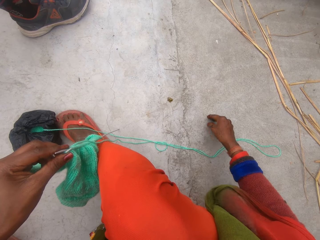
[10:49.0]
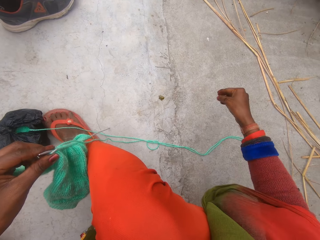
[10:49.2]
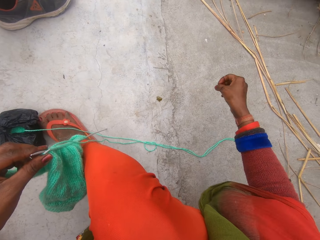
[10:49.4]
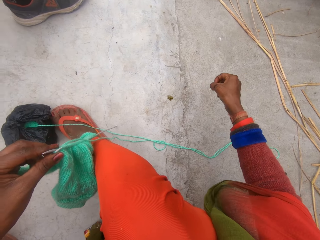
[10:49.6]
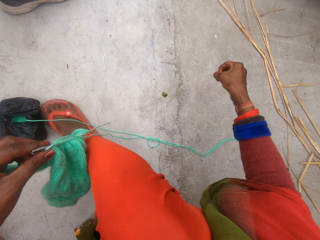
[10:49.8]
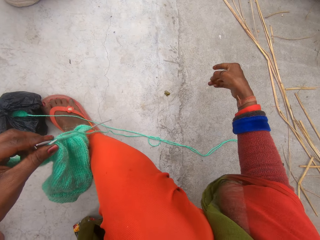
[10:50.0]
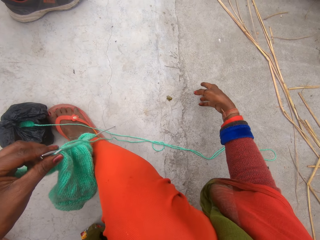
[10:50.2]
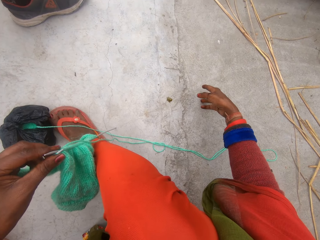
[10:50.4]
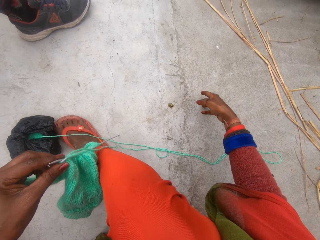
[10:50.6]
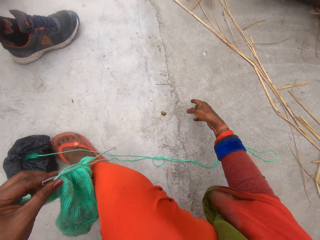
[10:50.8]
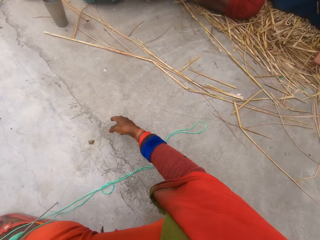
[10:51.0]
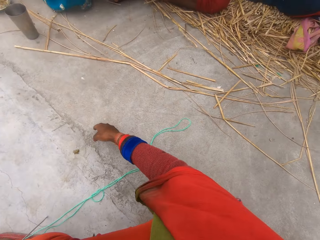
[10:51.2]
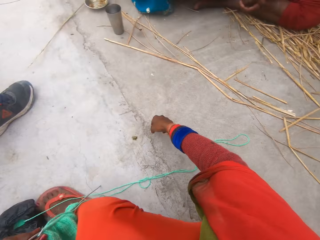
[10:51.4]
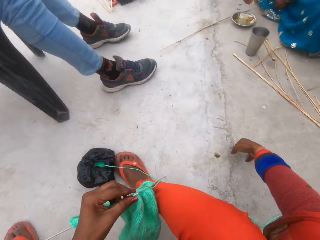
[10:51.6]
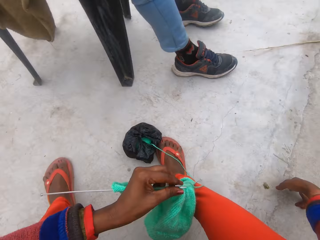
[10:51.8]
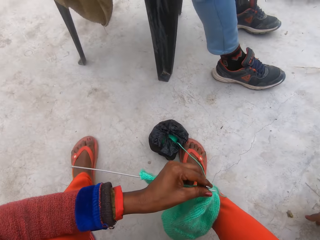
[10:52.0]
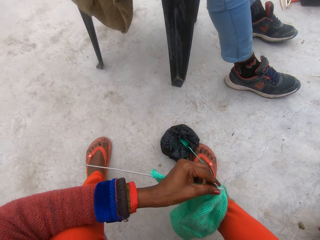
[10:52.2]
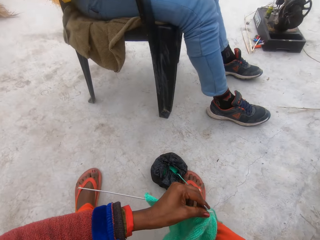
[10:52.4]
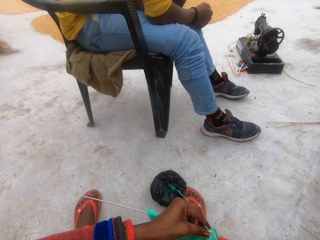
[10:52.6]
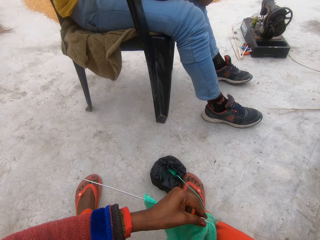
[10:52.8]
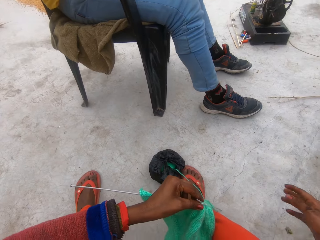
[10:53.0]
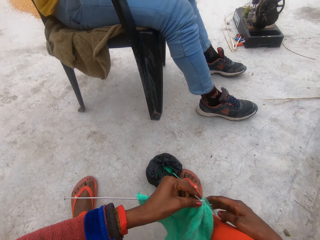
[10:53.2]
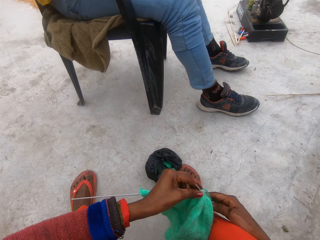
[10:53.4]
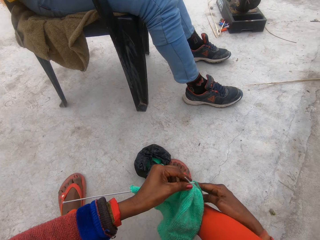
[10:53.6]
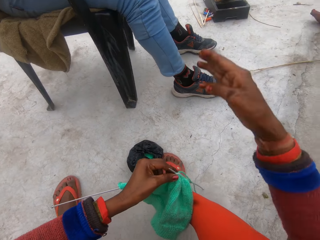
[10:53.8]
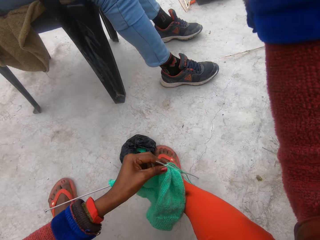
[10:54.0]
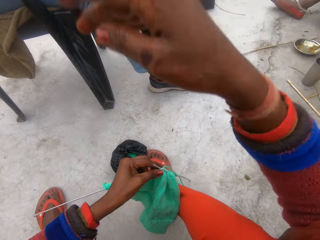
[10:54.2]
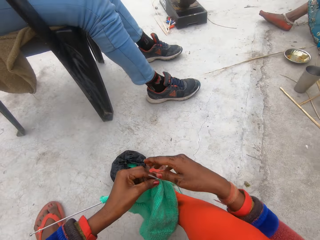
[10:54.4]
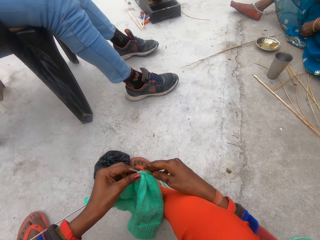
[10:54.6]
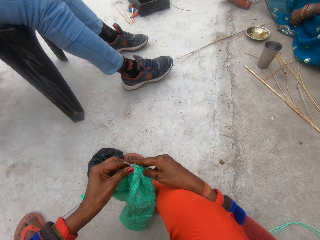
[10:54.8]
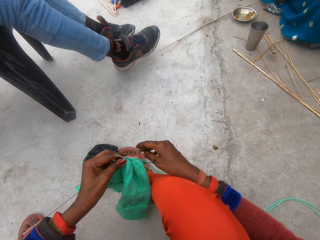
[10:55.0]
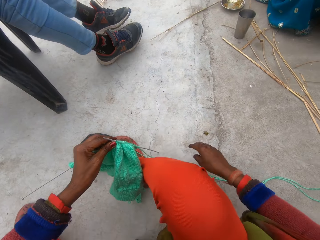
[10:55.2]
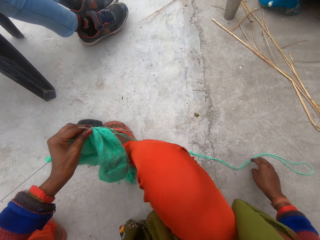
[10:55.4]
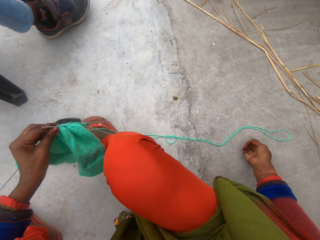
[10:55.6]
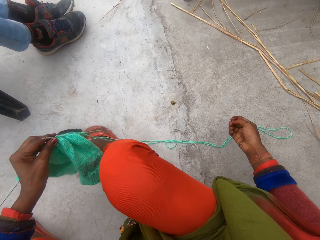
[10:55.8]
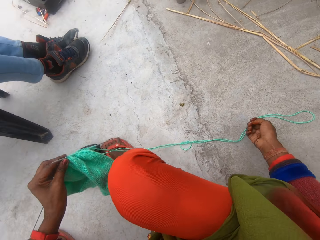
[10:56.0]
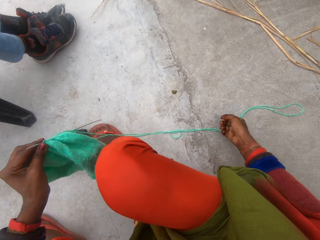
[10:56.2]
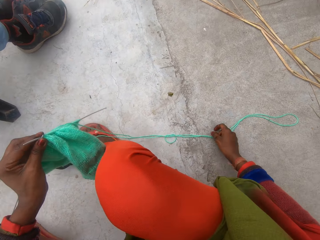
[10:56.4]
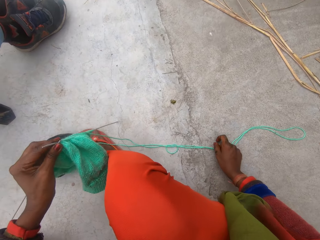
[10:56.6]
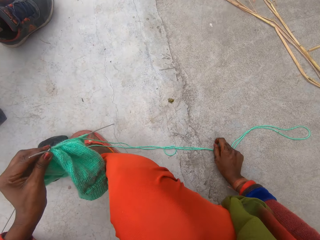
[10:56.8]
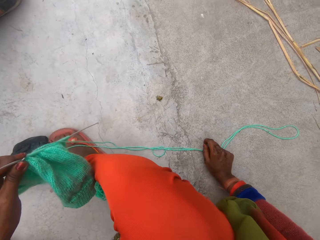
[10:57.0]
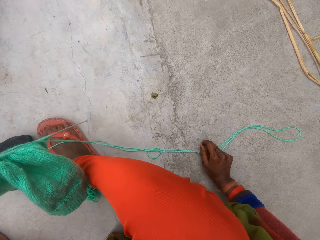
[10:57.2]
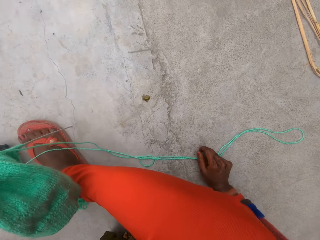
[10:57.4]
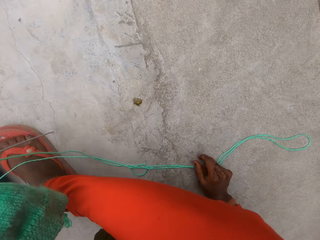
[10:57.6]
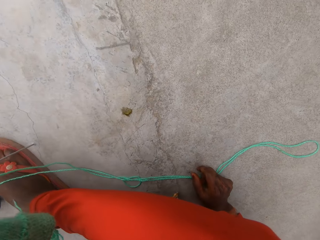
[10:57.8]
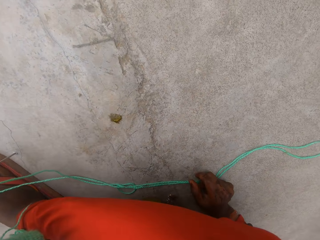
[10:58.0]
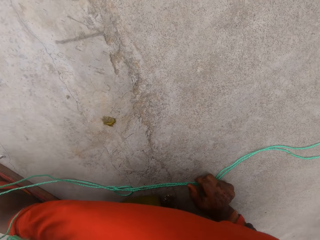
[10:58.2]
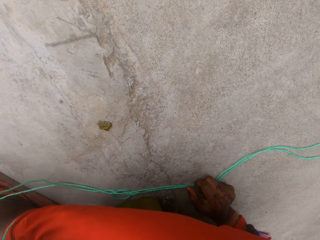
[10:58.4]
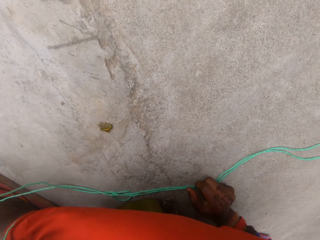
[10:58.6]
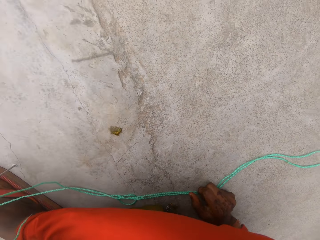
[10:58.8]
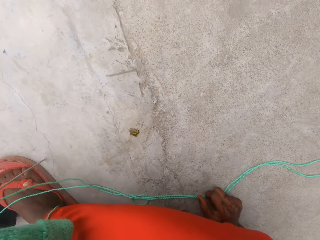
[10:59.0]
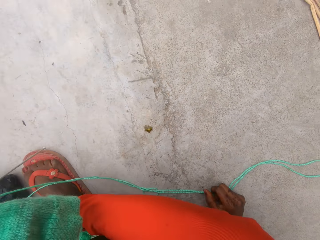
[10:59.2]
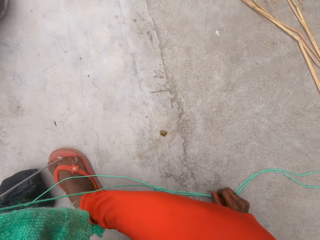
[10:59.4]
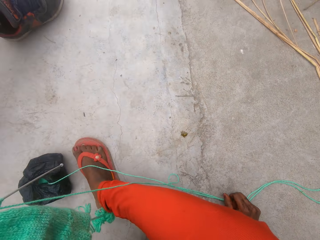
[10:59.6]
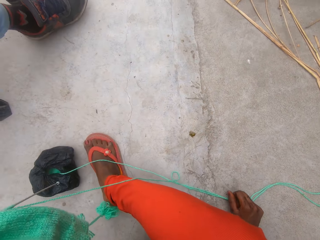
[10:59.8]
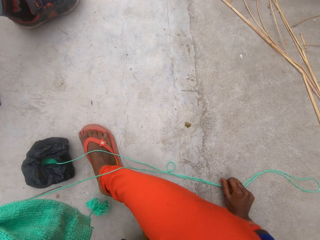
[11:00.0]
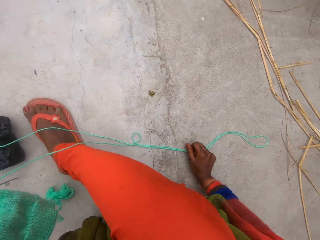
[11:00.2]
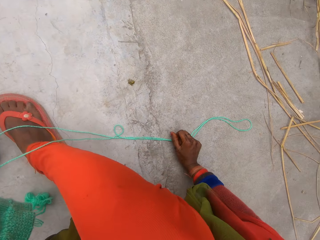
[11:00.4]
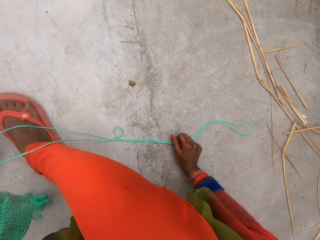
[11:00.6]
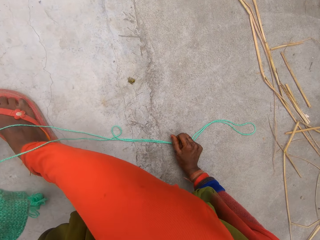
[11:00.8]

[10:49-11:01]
The camera wearer holds the ground. A man sits on a chair. The camera wearer puts her right hand on her leg. She raises a hand. She holds the ground. She puts her right hand on the floor.

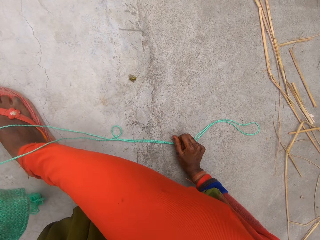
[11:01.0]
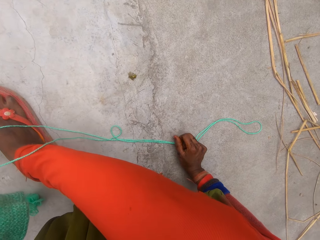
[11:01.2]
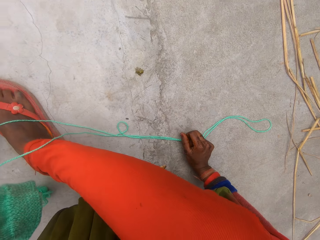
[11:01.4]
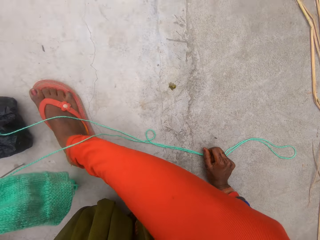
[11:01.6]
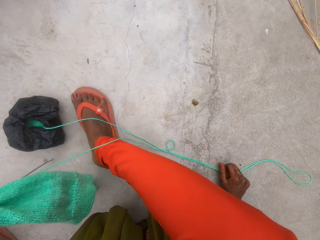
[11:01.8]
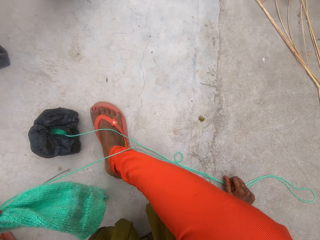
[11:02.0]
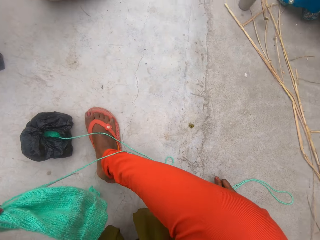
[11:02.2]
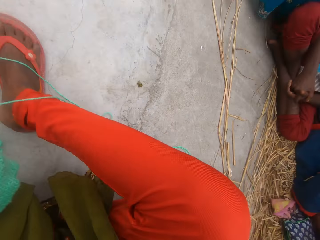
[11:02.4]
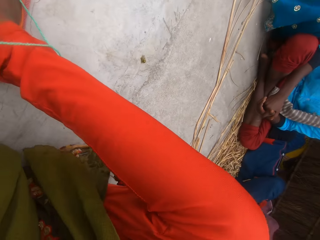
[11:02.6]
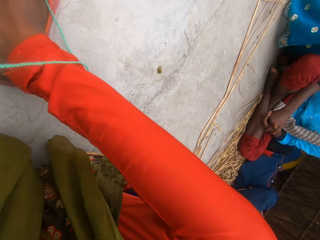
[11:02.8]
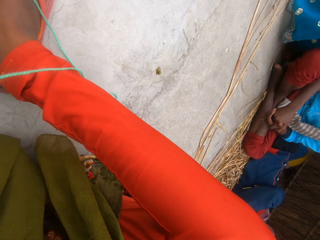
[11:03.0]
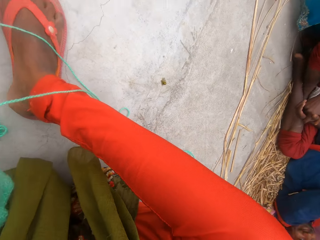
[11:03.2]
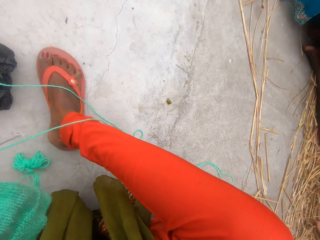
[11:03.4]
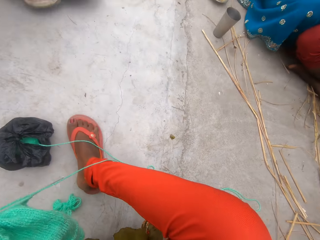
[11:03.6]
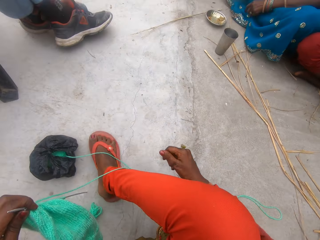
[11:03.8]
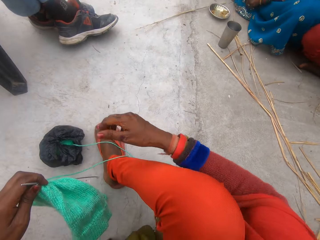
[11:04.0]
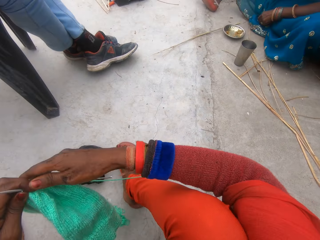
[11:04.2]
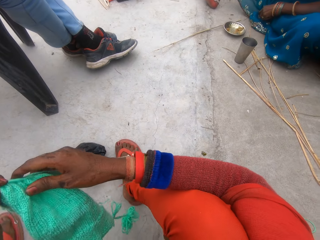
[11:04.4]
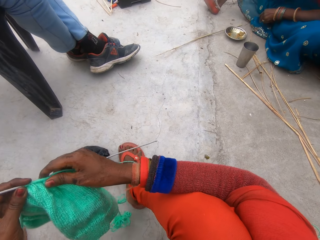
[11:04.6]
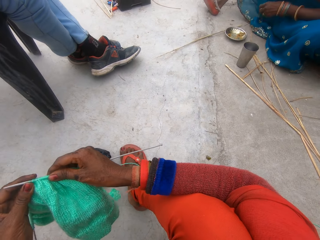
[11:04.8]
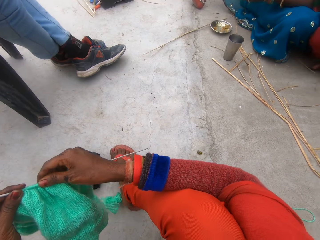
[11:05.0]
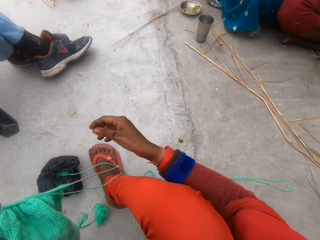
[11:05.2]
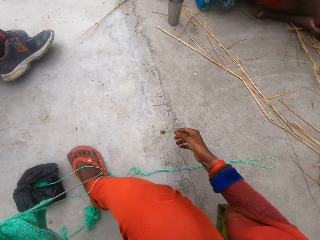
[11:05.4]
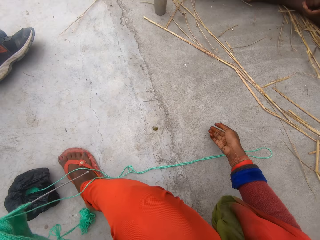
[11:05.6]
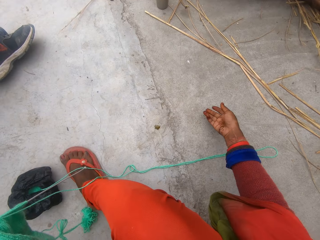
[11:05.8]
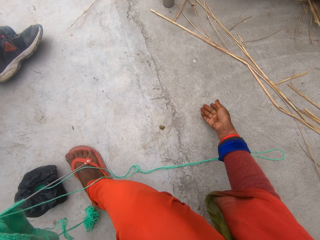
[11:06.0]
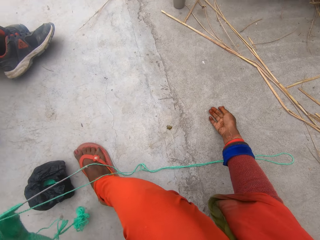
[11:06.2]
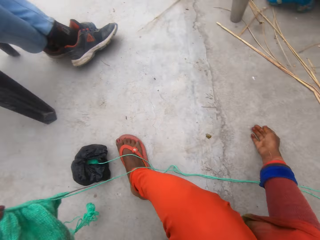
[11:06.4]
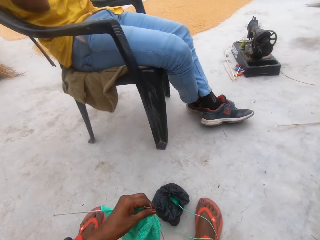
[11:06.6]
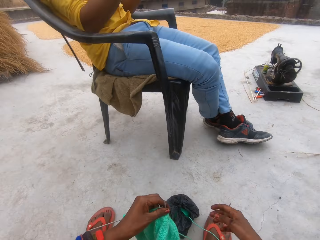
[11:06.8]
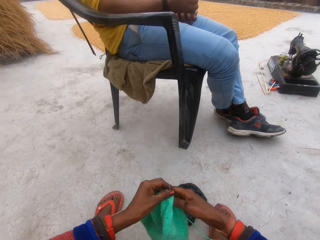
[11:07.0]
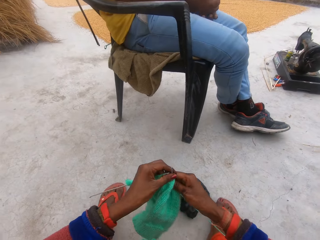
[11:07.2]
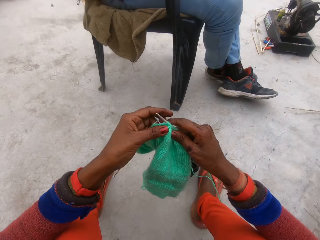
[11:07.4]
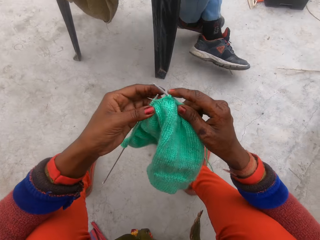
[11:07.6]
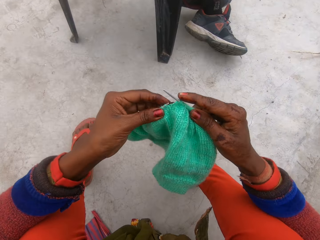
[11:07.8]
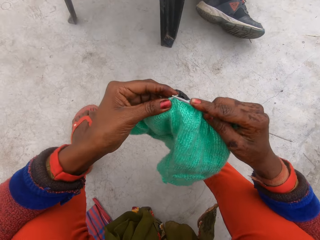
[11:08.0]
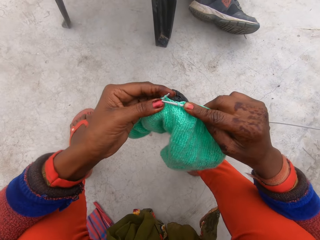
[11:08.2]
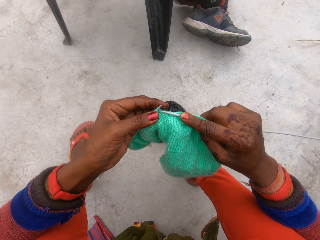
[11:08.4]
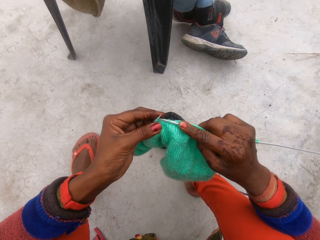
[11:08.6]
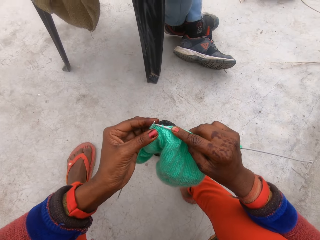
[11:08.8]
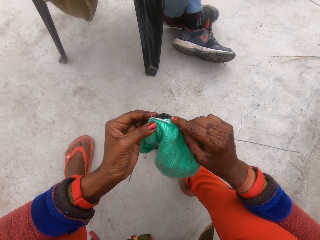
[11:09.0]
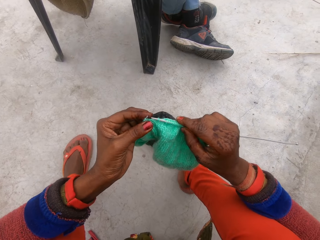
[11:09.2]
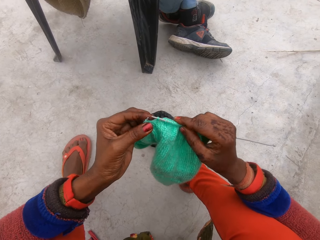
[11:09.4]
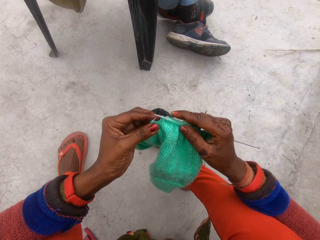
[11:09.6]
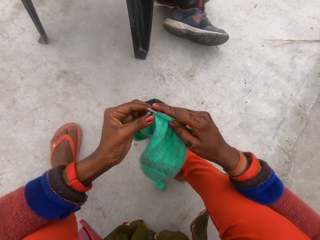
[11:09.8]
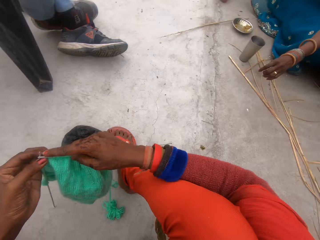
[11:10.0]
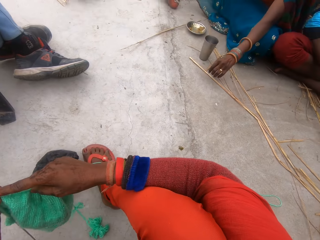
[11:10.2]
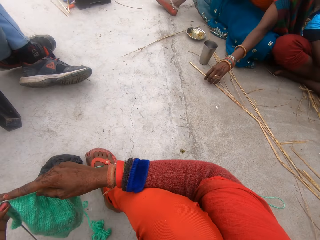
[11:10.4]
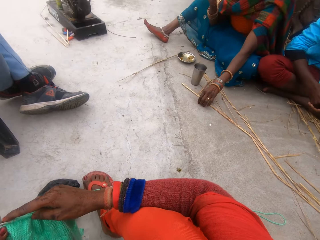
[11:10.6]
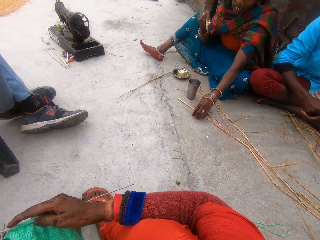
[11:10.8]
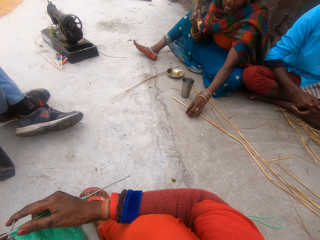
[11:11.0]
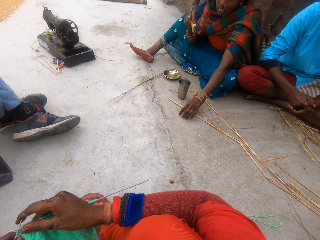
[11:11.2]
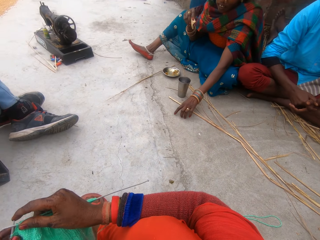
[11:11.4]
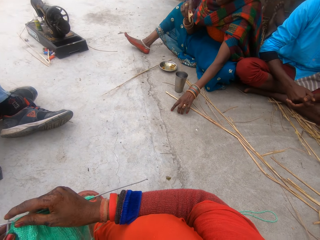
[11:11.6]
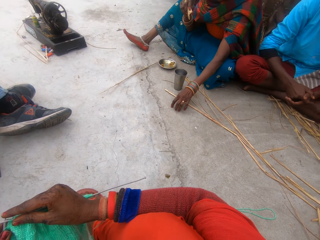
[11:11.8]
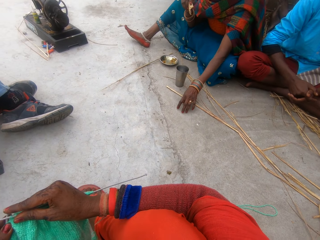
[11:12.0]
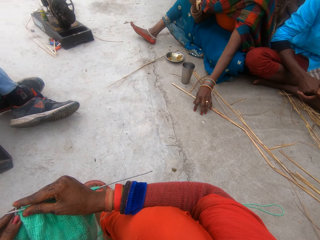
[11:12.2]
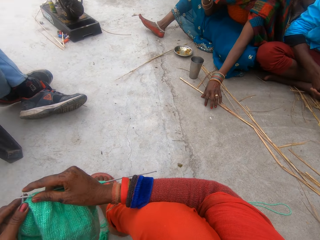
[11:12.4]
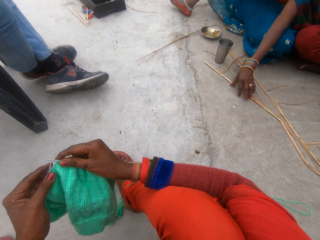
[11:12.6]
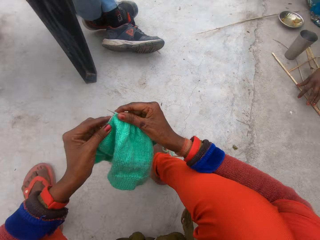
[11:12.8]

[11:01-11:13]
The camera wearer looks at the ground. She holds the knitted wool with her right hand. She gestures with her right hand on the floor. She holds the ground. She looks at a man. She knits the cloth with the knitting needles in her hands. She looks at a woman. The woman holds the ground.
